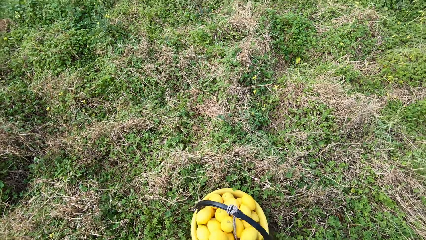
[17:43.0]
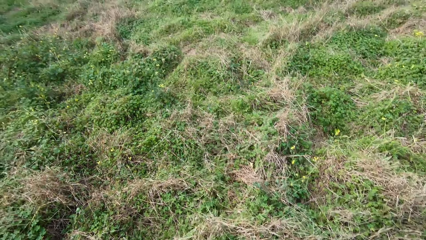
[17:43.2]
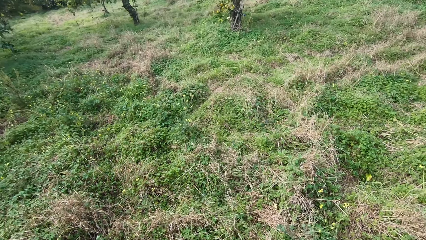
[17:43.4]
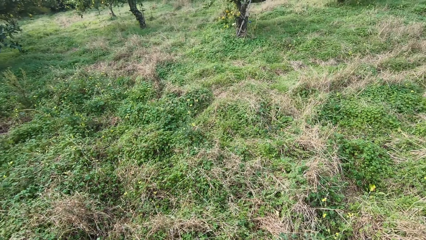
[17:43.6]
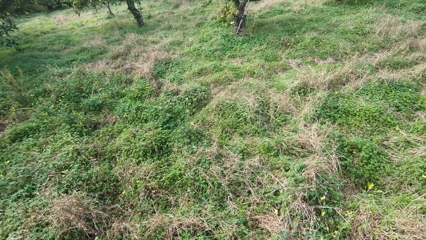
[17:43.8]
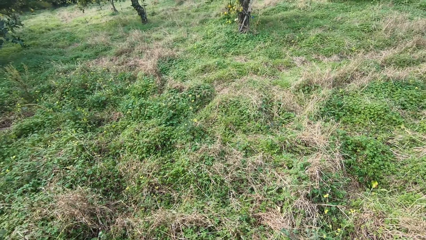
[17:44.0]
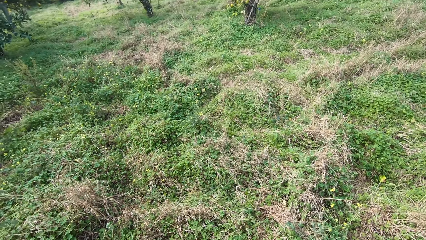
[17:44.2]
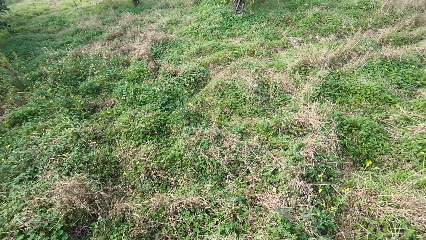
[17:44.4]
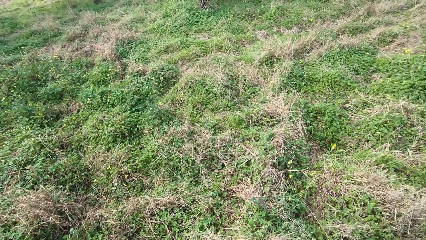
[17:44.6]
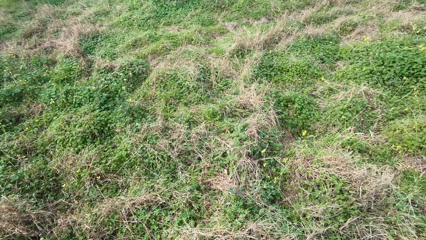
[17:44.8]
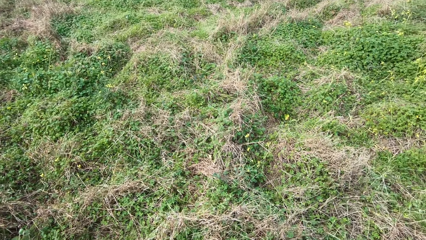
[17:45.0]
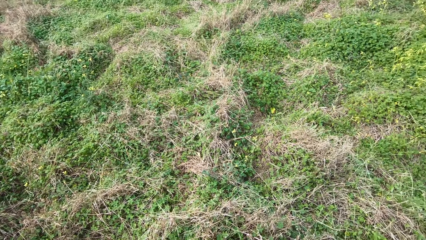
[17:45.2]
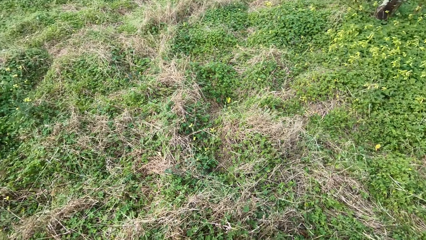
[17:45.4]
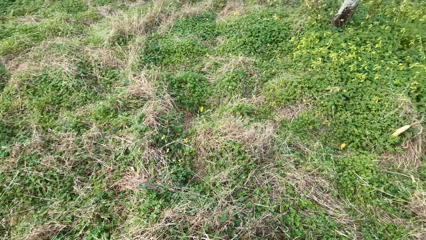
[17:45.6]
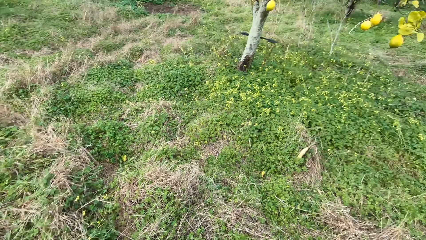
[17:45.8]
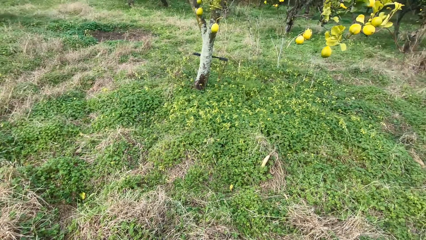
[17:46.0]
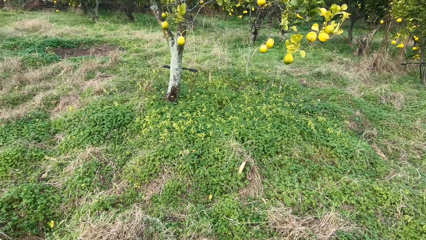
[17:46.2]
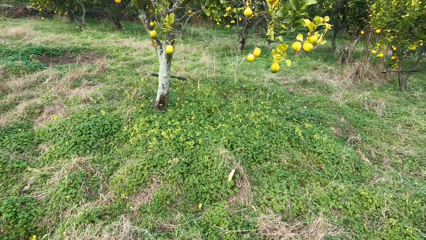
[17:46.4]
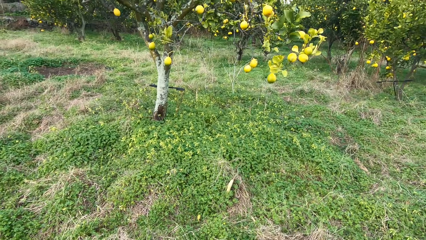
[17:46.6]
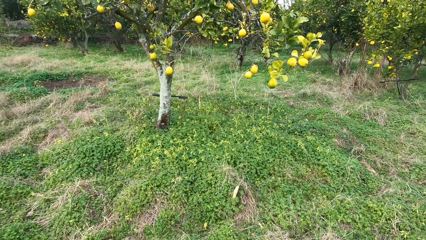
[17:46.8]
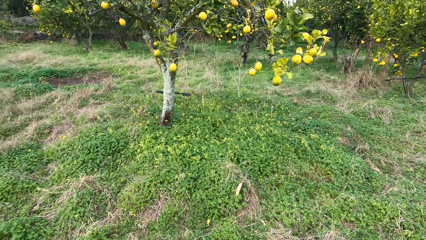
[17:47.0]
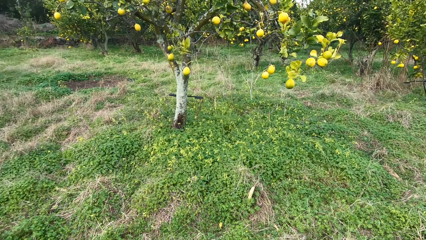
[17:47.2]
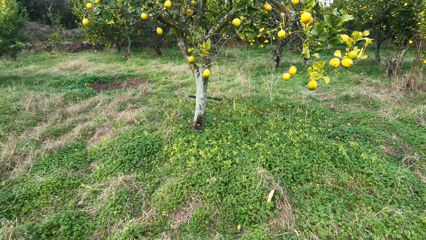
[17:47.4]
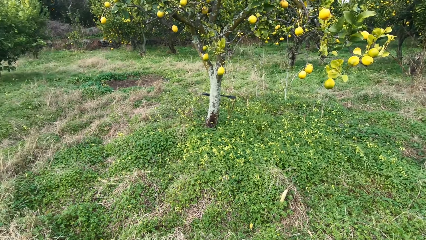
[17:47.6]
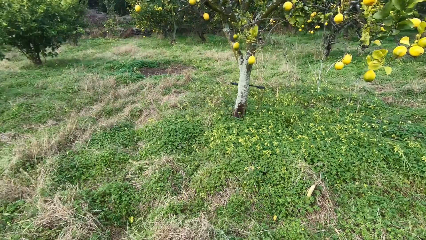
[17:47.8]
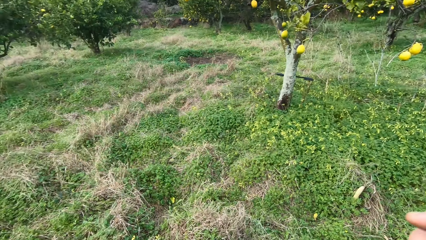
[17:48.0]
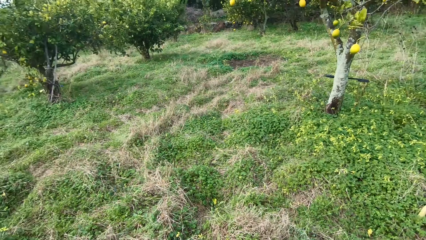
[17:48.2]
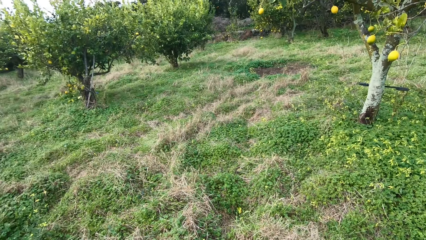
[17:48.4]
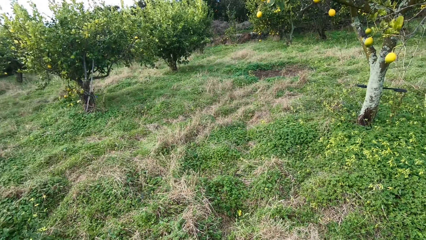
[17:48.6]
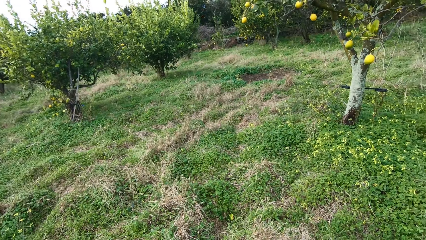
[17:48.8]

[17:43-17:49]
The camera wearer looks around.
